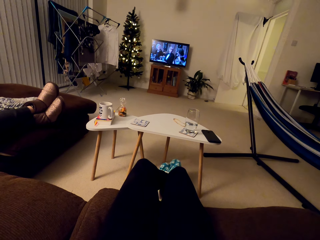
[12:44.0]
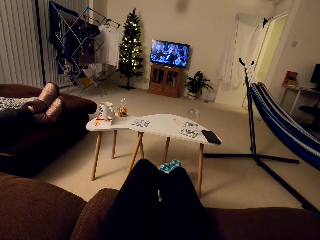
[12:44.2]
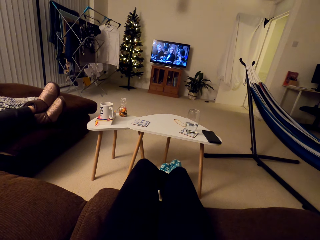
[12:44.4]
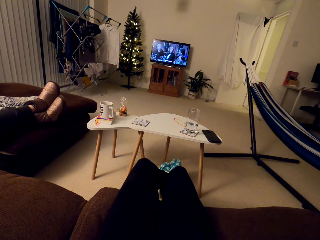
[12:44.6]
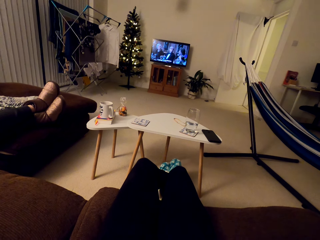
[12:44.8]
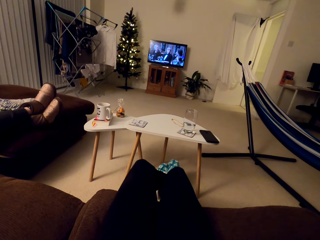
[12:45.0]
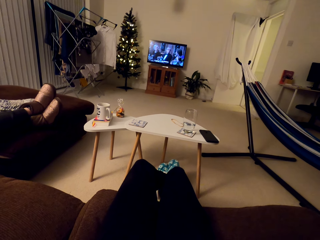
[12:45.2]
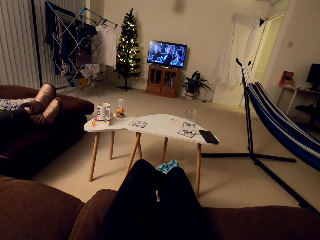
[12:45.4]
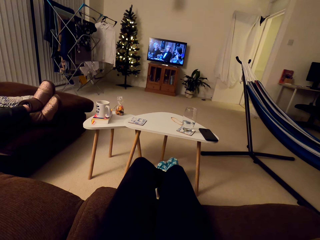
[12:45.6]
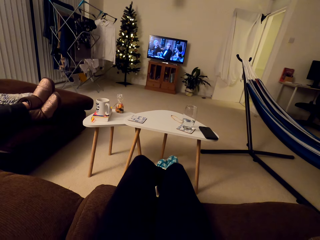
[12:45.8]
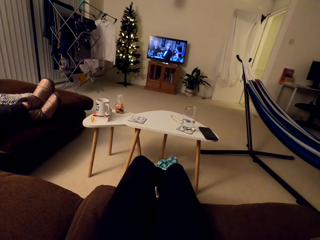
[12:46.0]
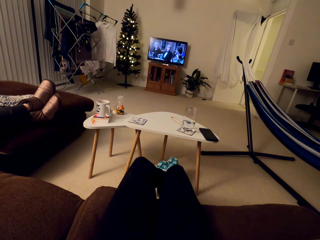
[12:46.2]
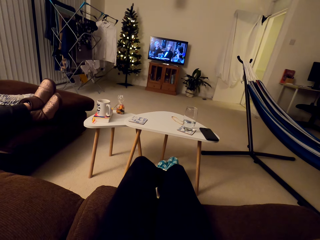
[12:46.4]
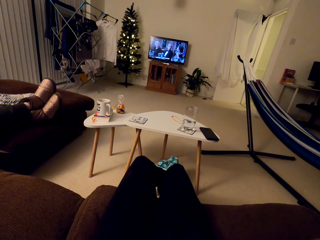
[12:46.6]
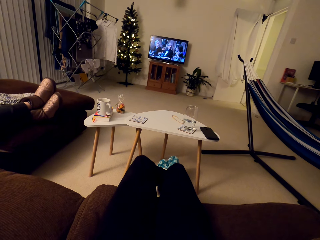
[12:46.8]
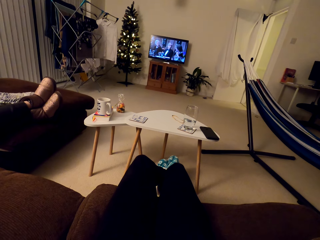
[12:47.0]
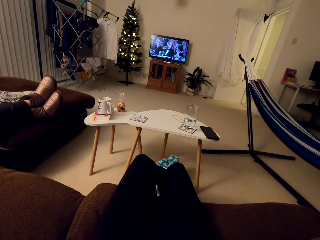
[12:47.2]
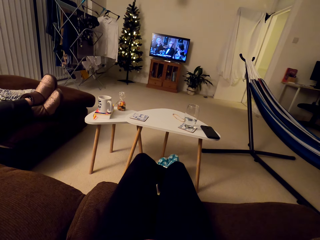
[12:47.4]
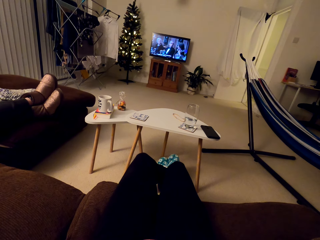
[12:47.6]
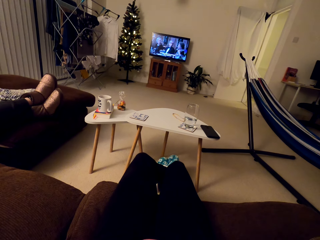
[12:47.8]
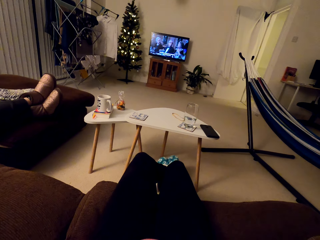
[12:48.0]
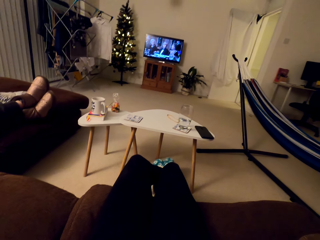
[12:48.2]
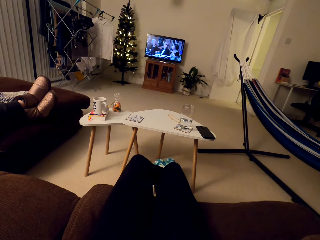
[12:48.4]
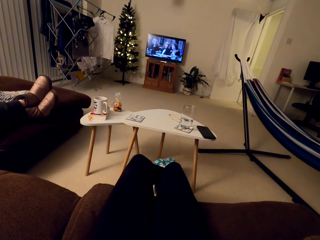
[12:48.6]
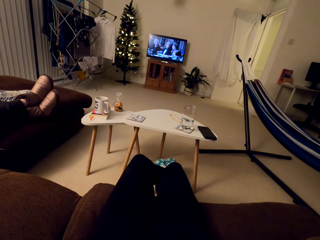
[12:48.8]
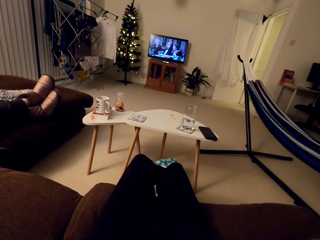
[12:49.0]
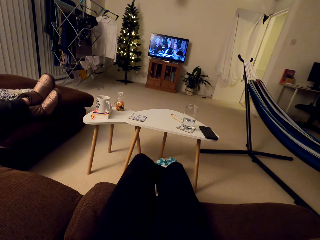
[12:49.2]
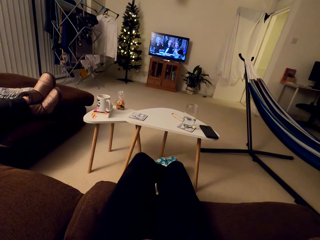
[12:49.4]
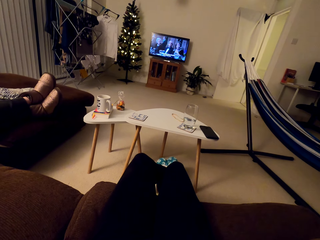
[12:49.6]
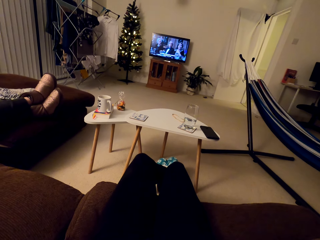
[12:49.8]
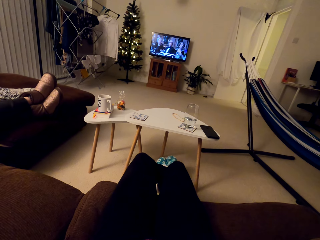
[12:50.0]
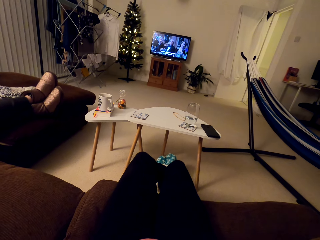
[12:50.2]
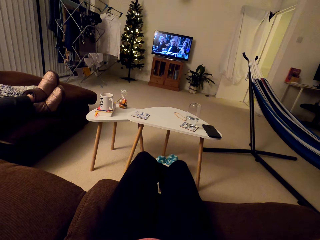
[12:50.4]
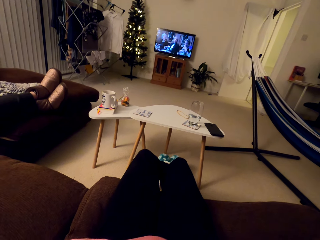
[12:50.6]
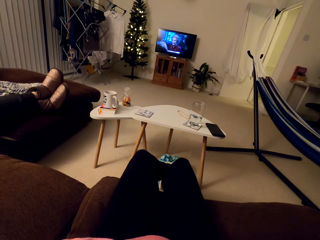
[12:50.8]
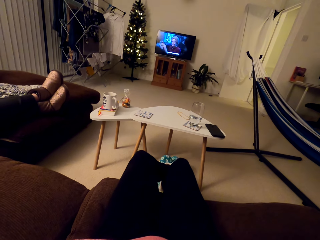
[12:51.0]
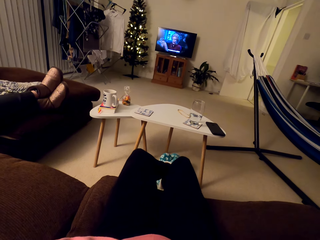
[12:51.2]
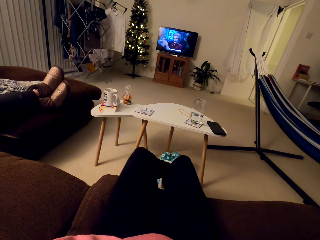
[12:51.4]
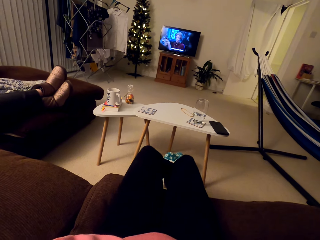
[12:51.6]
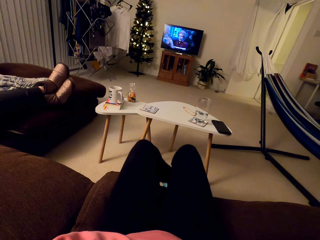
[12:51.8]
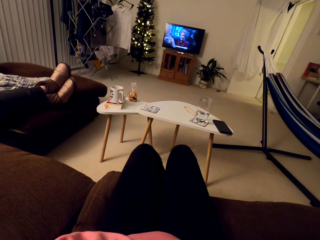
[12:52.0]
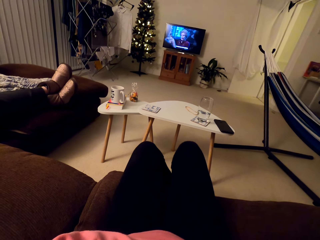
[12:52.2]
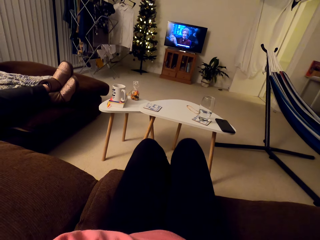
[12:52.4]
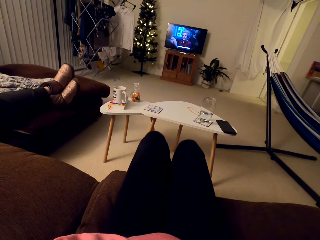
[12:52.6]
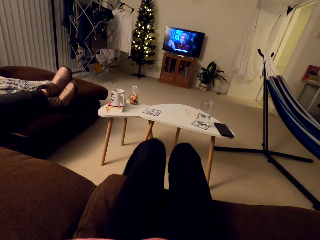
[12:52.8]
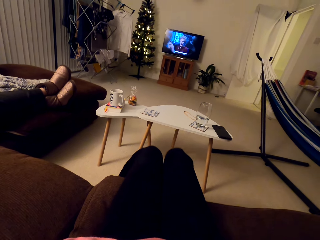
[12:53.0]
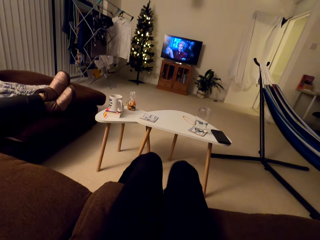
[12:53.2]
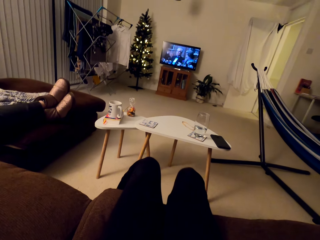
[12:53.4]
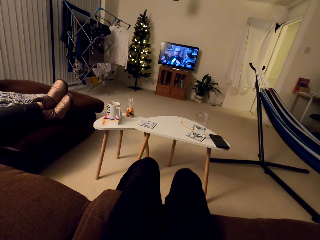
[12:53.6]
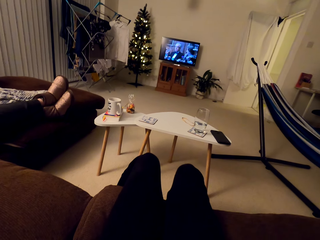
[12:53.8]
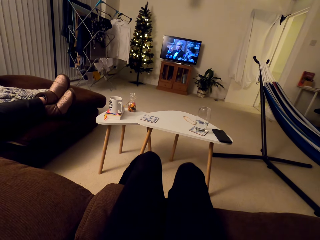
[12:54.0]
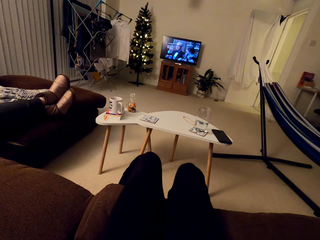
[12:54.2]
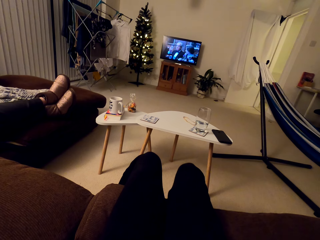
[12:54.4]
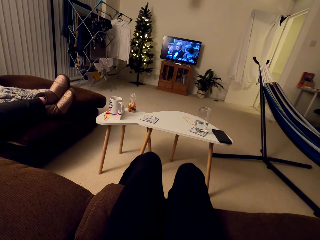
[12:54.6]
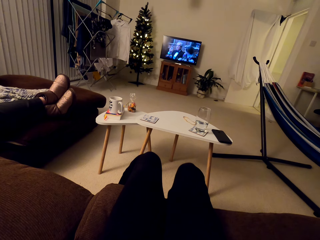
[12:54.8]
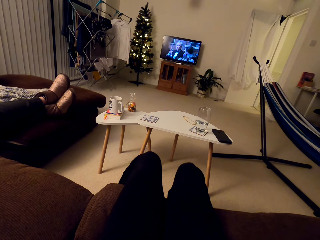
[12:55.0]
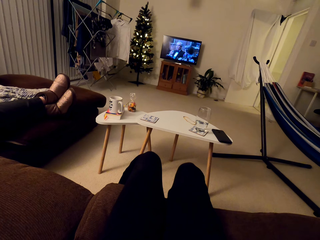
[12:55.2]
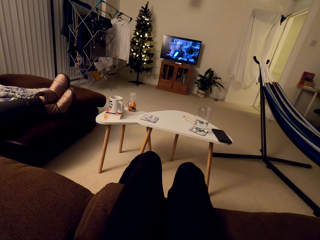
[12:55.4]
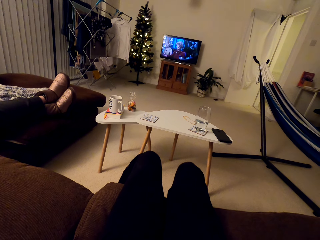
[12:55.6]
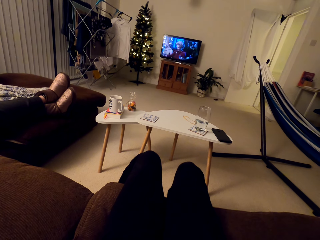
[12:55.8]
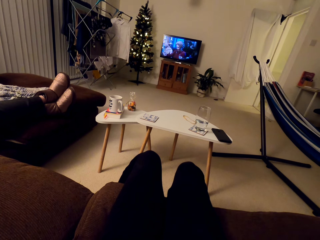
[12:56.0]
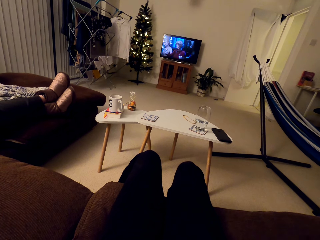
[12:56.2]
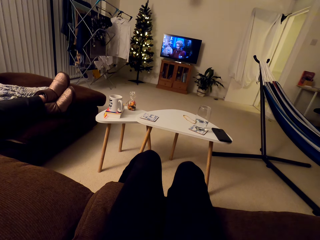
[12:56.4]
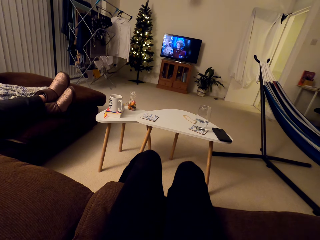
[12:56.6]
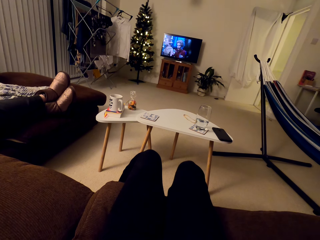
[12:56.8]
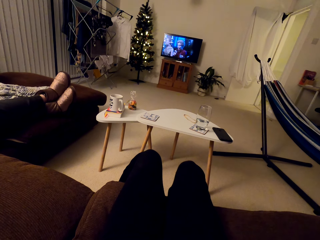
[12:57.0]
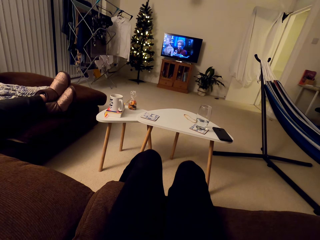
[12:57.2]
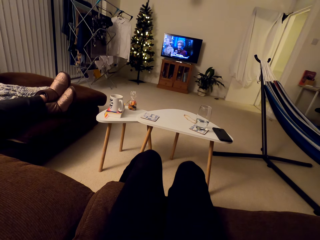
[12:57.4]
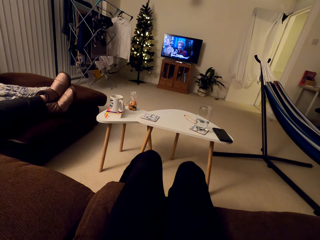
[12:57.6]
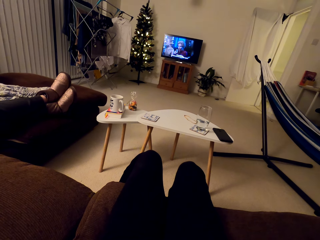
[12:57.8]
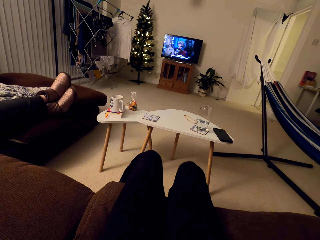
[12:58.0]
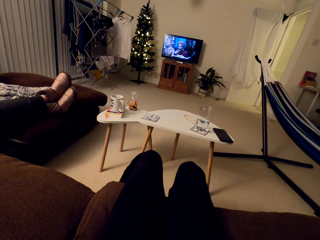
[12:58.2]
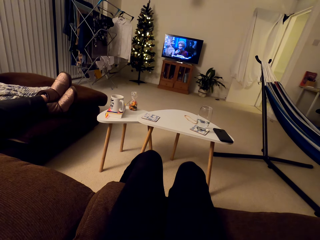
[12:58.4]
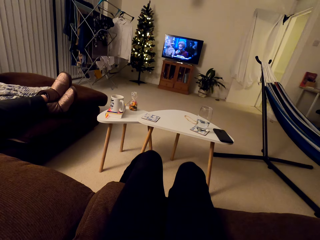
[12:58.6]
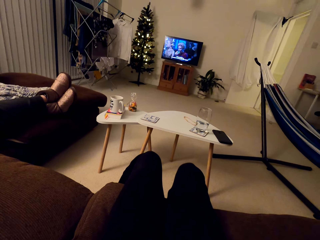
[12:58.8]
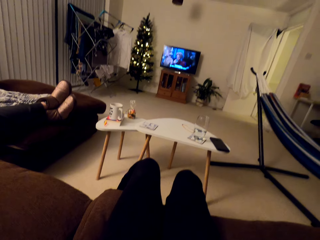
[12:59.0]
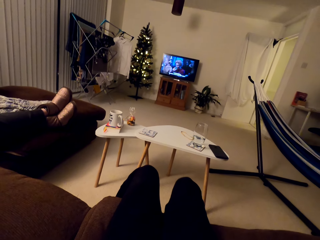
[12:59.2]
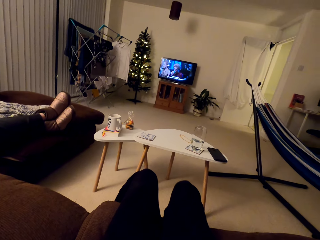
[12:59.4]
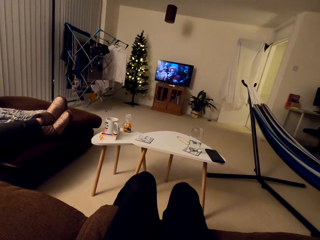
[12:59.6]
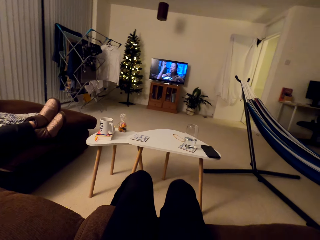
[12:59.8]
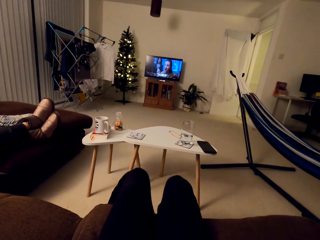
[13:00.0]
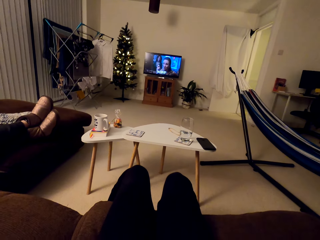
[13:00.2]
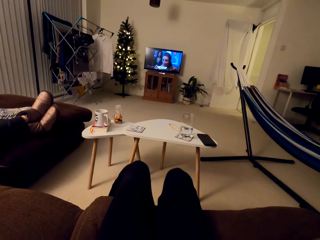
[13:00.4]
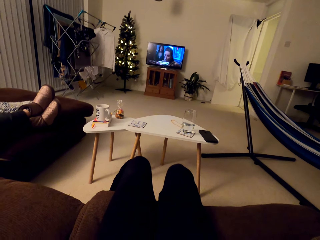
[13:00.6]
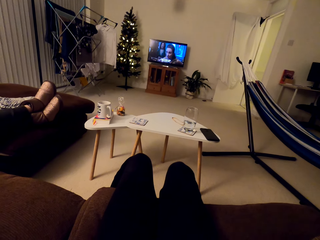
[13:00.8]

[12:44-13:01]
The camera wearer talks with a man. They watch the television.

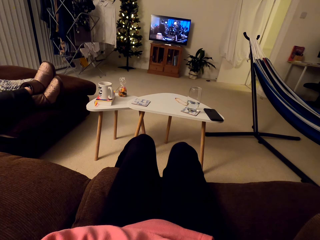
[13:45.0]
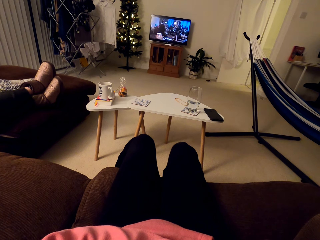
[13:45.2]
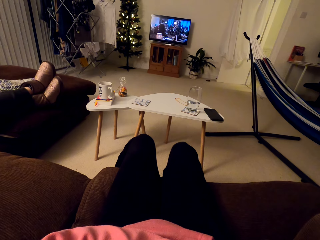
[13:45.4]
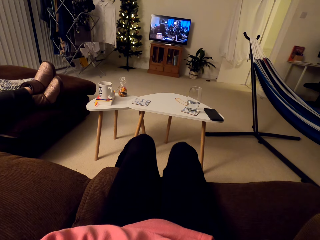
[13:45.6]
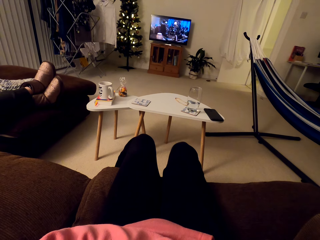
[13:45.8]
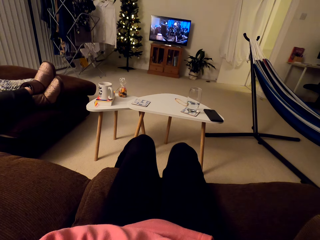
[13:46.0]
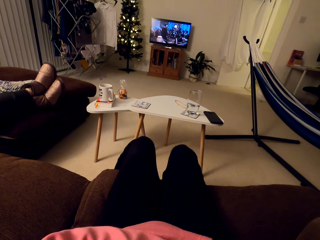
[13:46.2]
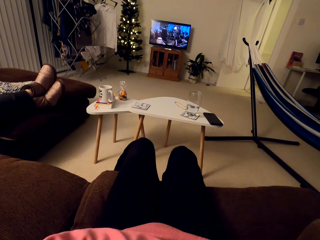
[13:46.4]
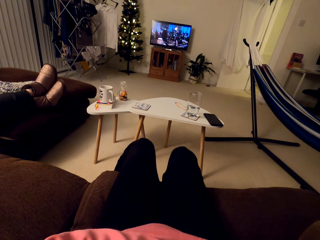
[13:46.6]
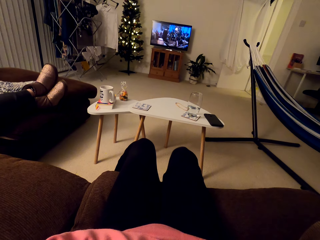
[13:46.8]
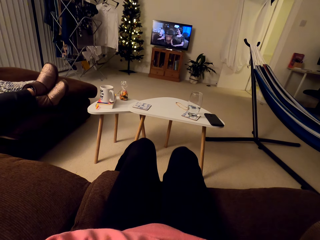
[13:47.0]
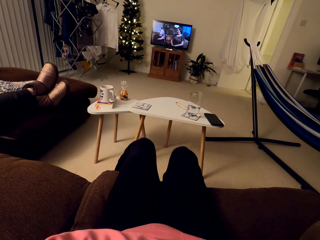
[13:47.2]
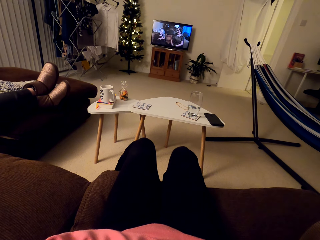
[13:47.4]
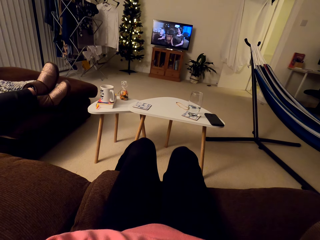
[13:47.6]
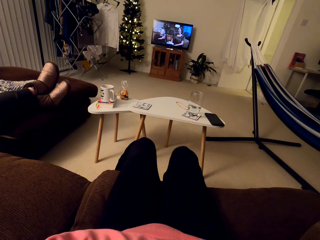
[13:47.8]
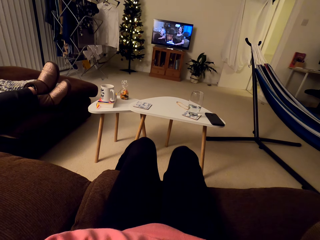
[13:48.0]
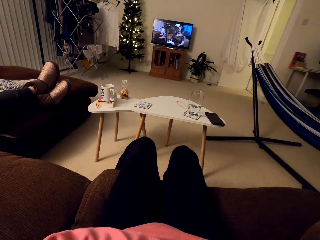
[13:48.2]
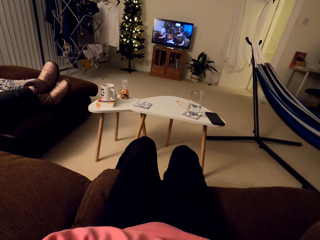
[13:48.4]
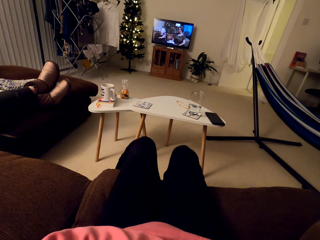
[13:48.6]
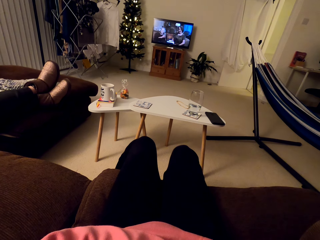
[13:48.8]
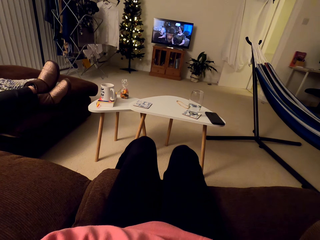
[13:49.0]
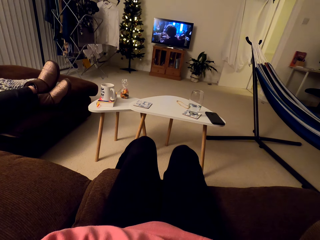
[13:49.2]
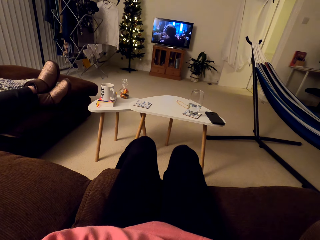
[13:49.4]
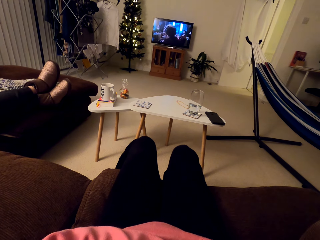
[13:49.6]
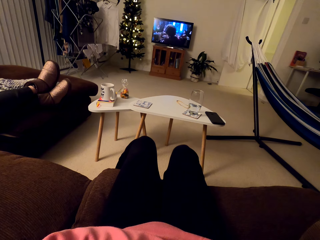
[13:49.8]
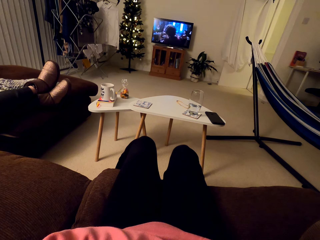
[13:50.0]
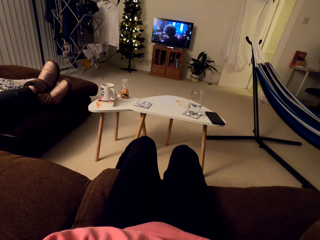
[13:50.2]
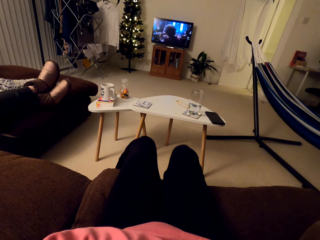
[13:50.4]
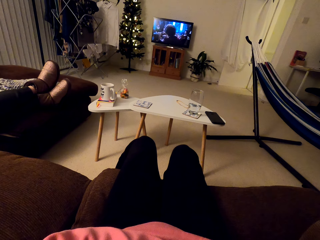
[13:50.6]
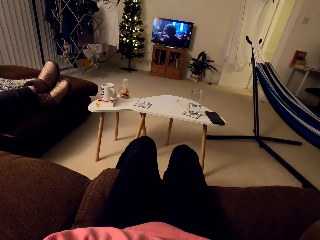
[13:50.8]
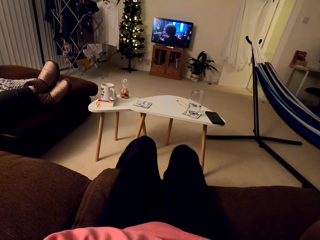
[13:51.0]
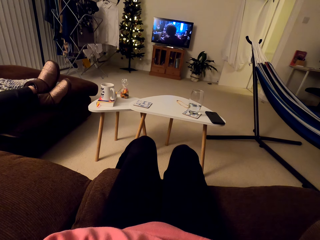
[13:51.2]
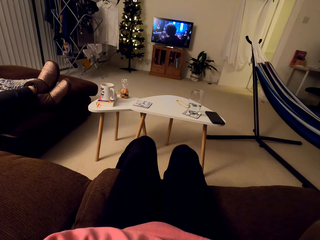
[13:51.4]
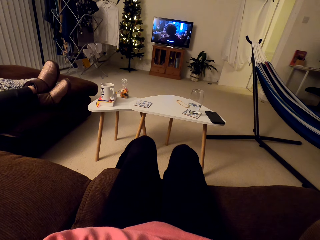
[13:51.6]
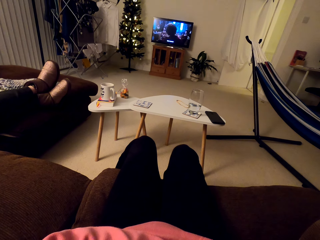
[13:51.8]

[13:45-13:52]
The camera wearer interacts with a man. They watch TV and speak to the man.
